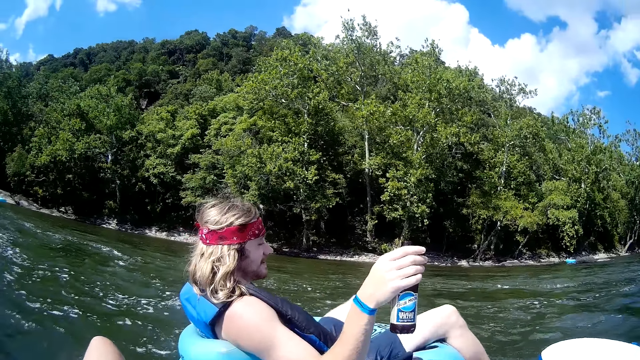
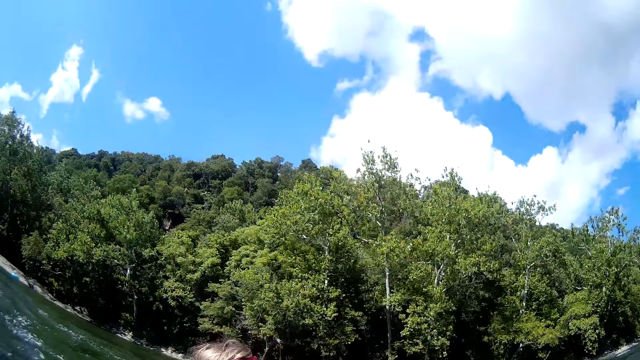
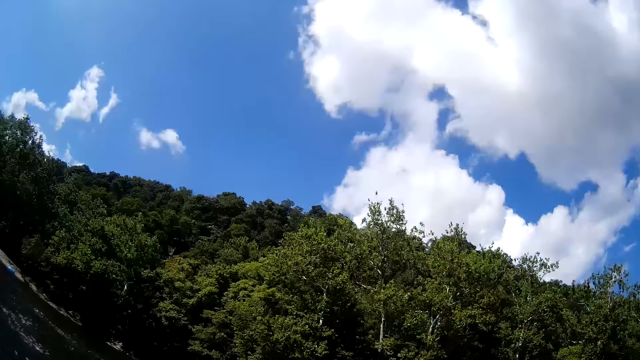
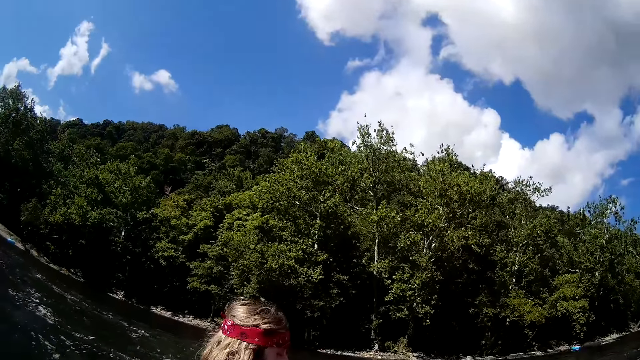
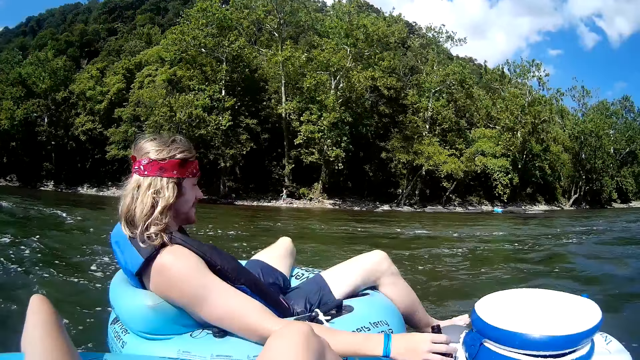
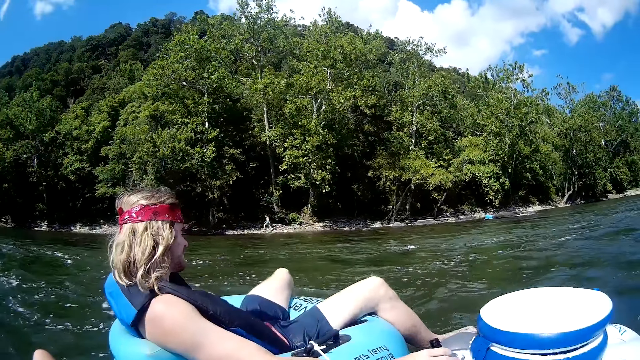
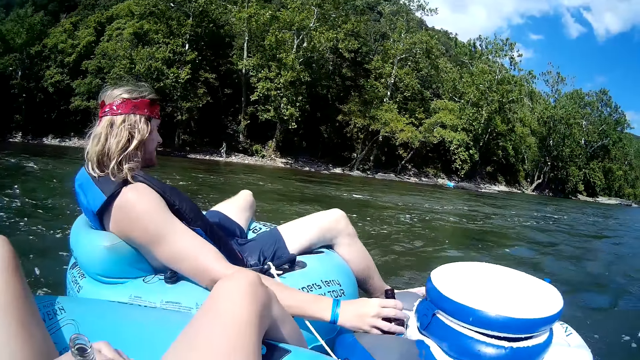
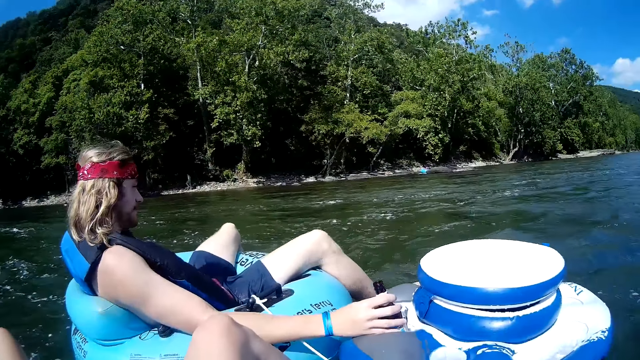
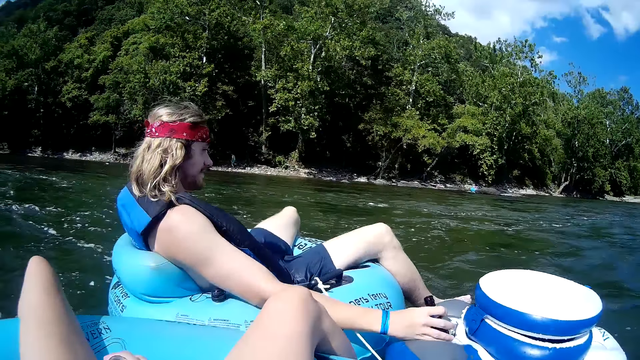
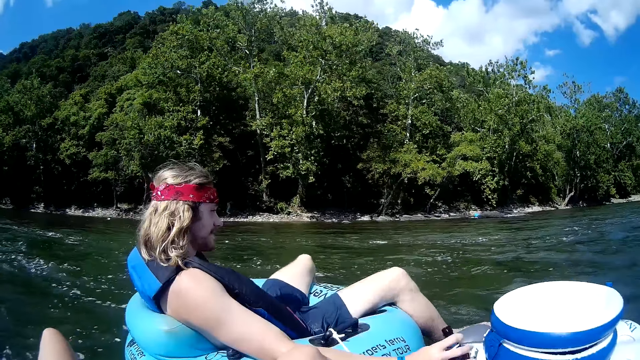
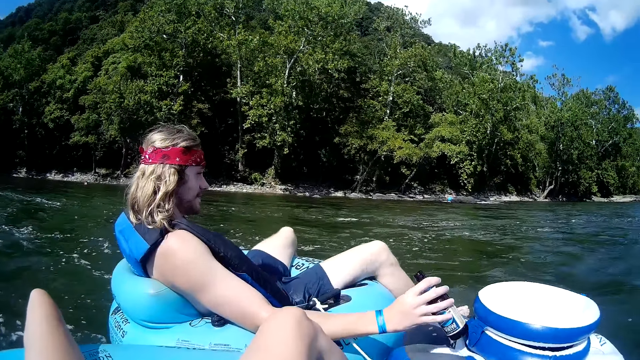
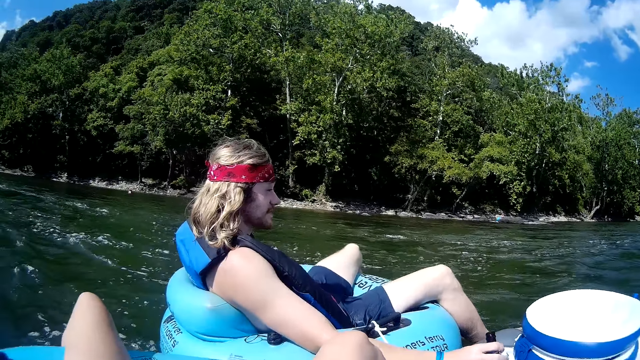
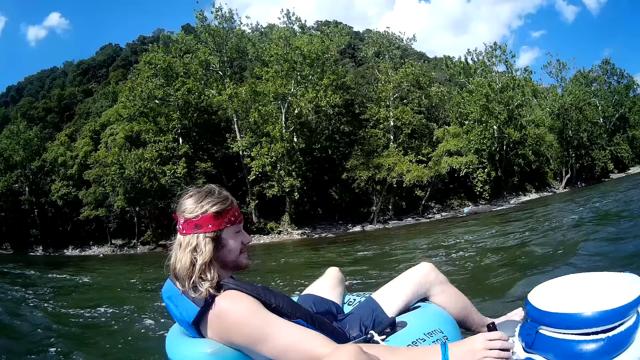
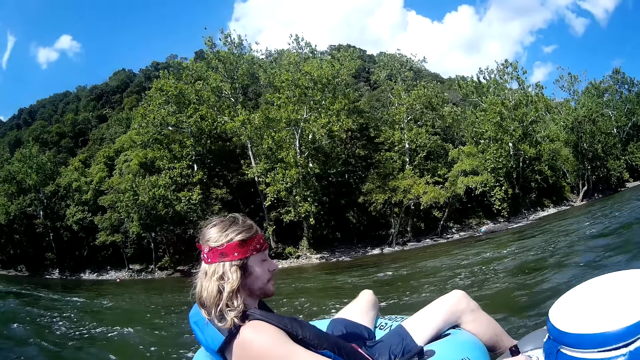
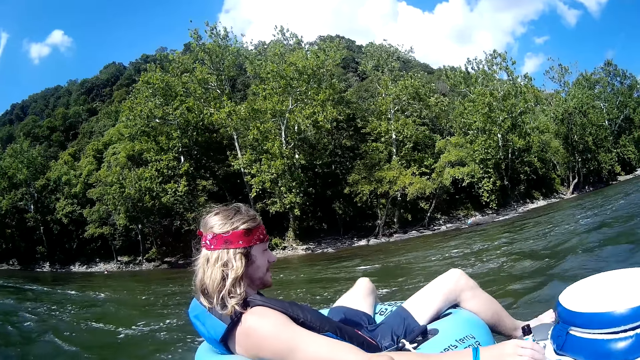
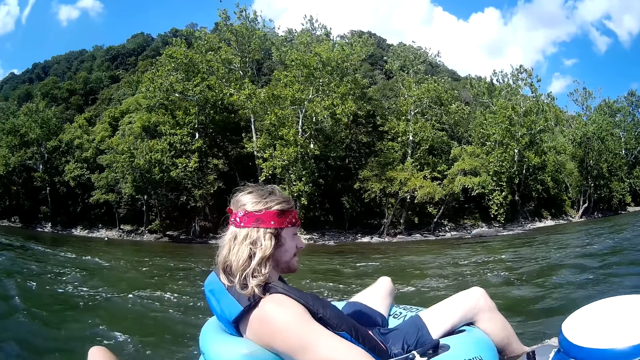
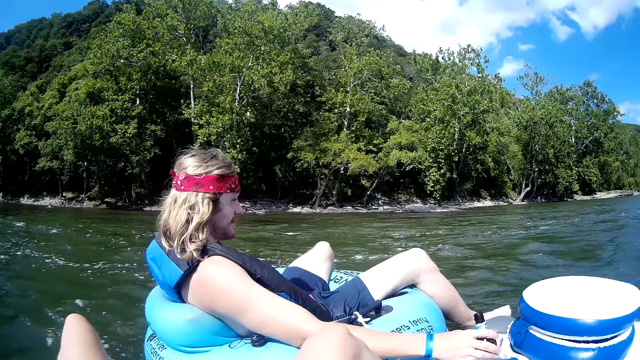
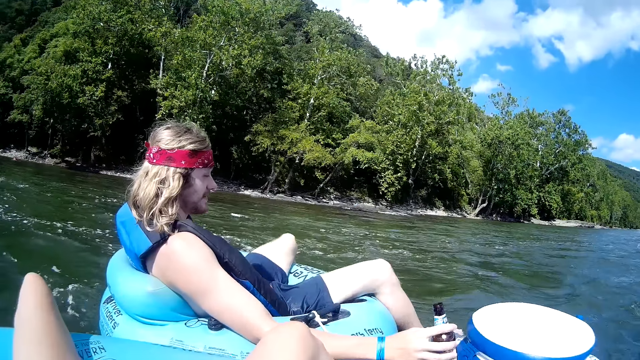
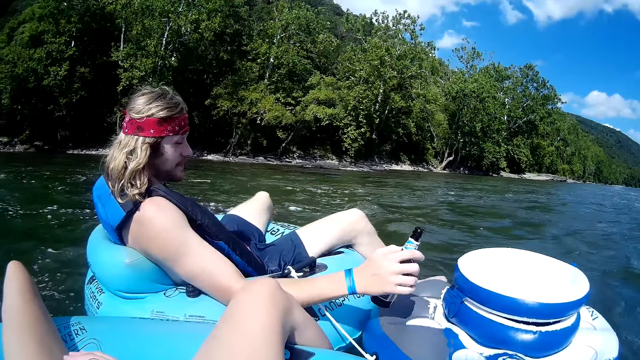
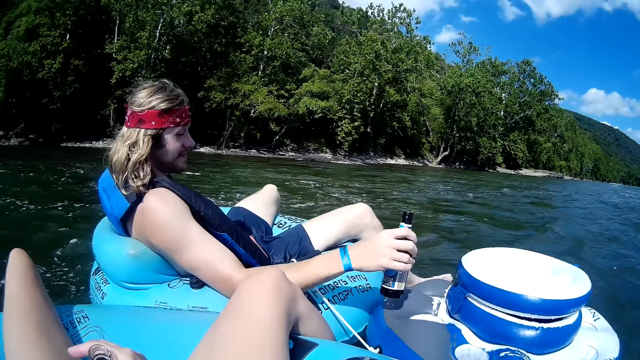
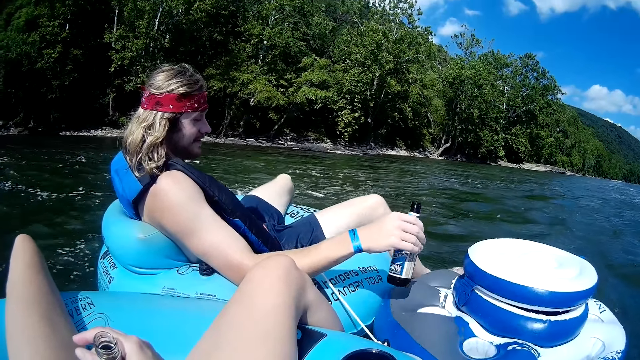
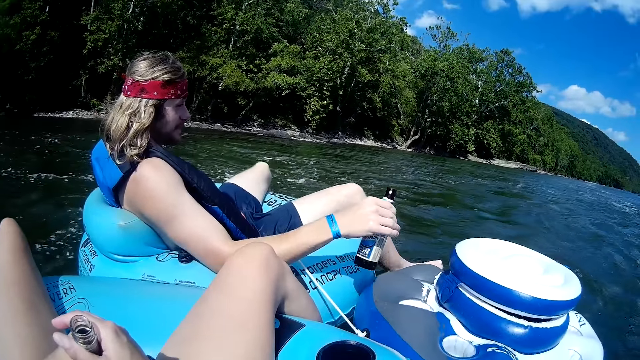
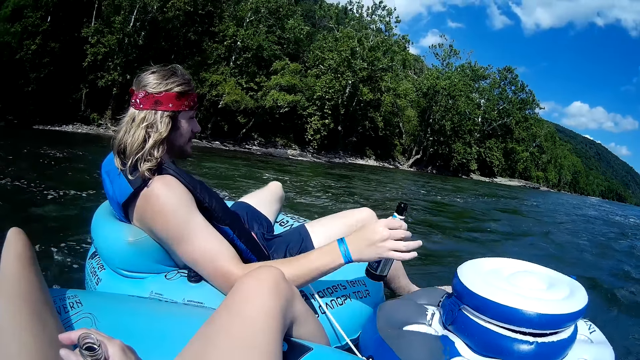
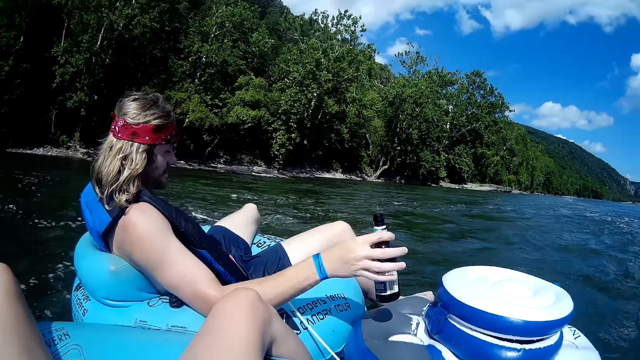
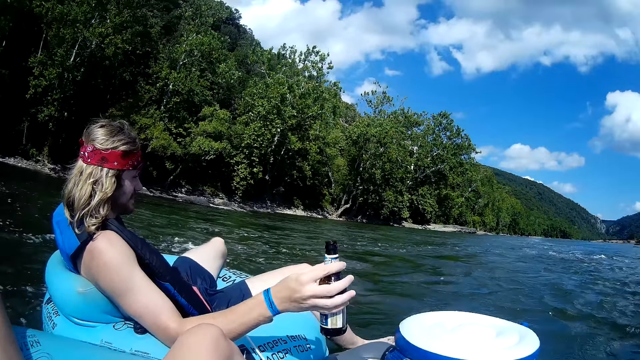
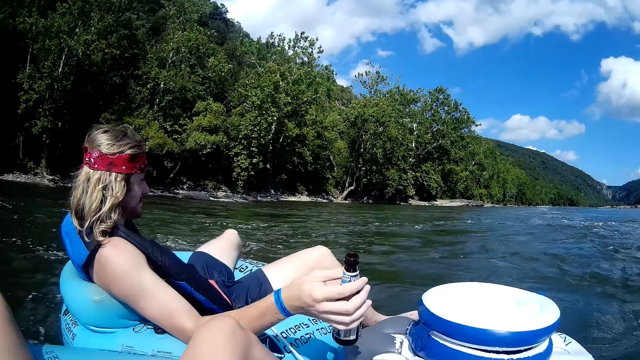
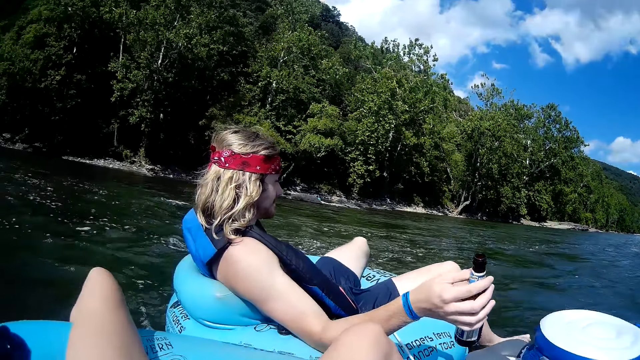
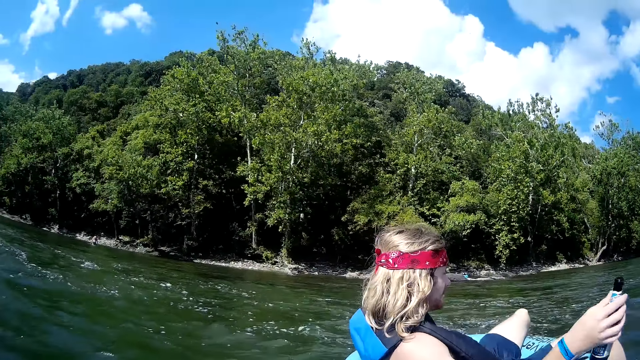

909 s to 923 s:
A man puts a bottle in the floater pack with his right hand. He lifts the bottle, takes the beer bottle in the floater pack with his right hand, and shakes the beer bottle with his right hand. He holds the bottle. The camera wearer holds the bottle.

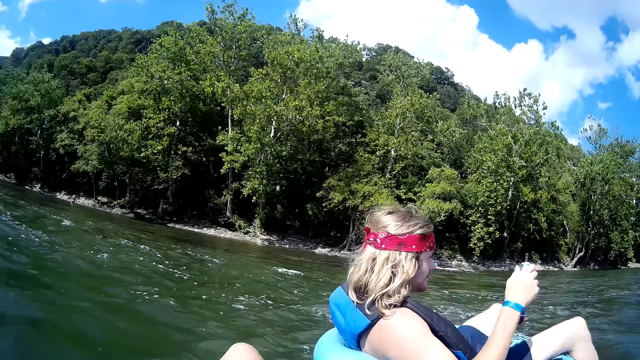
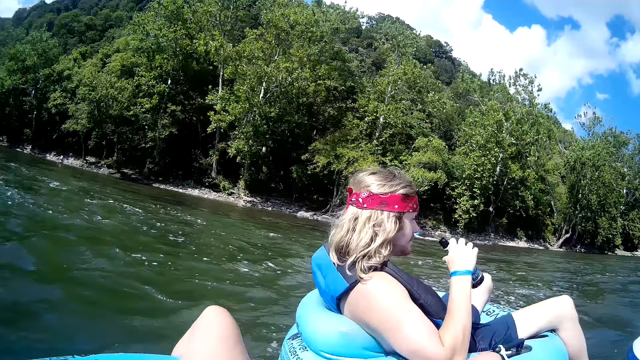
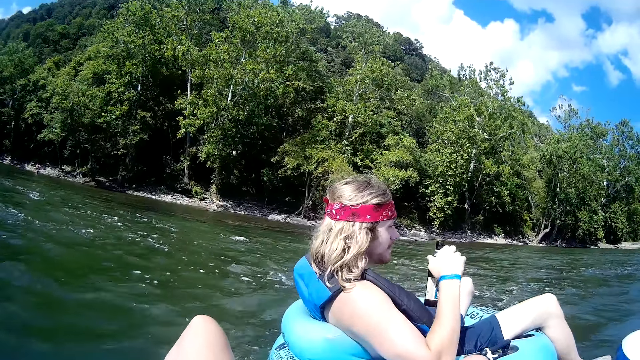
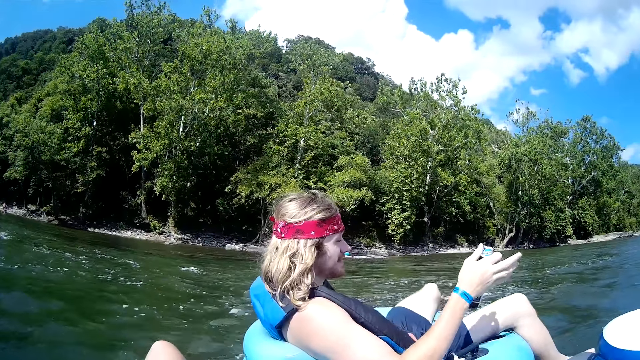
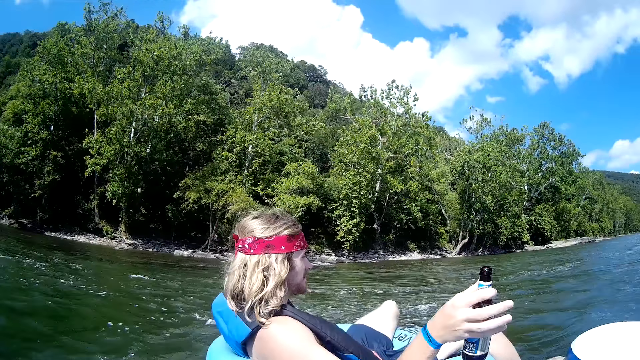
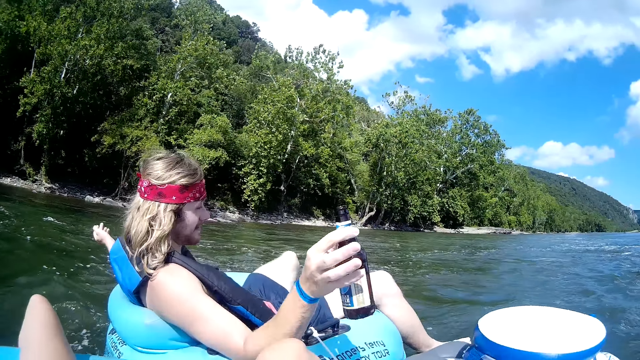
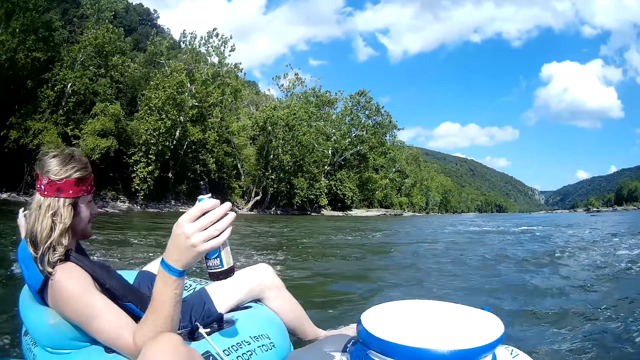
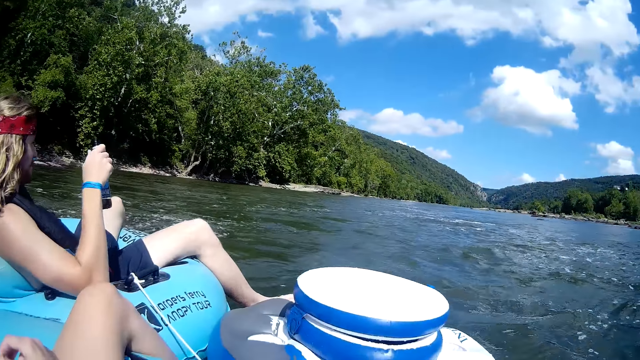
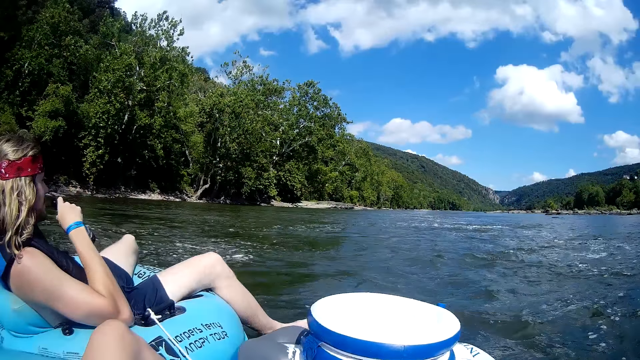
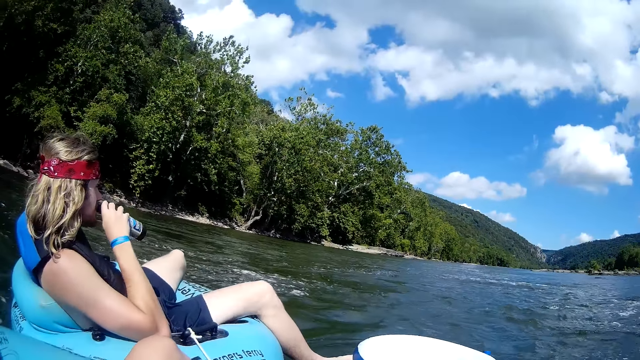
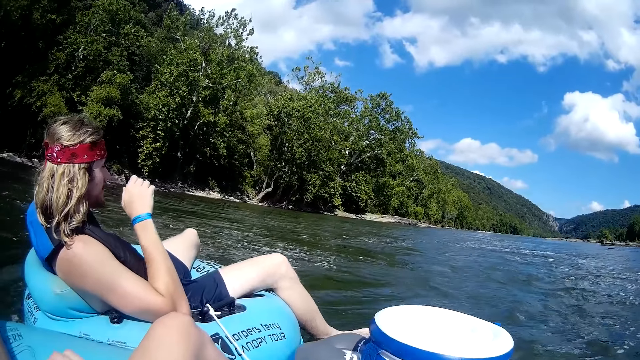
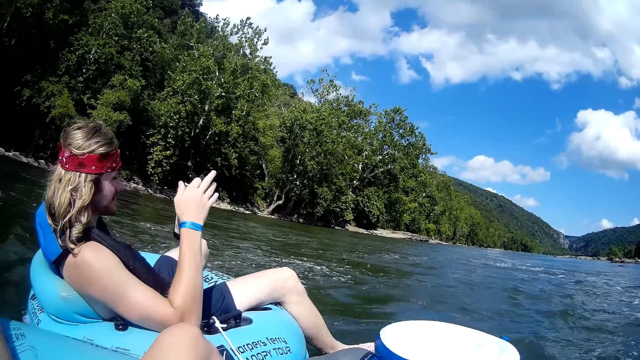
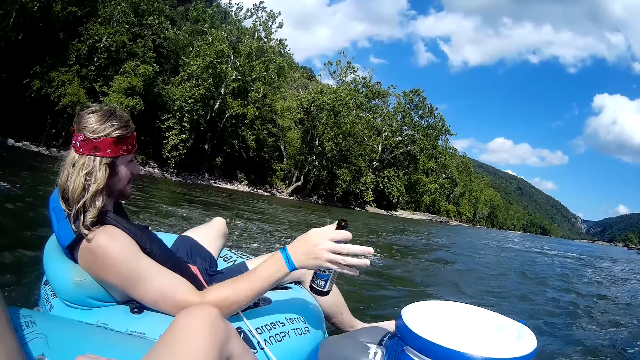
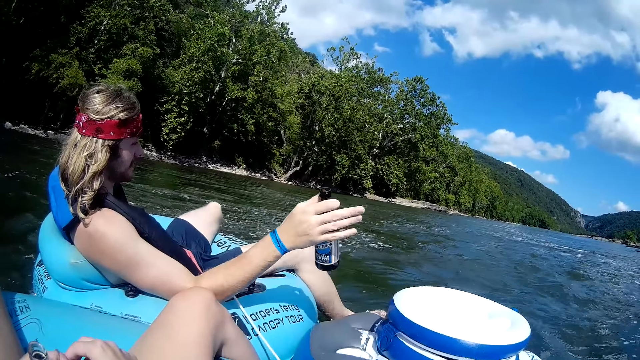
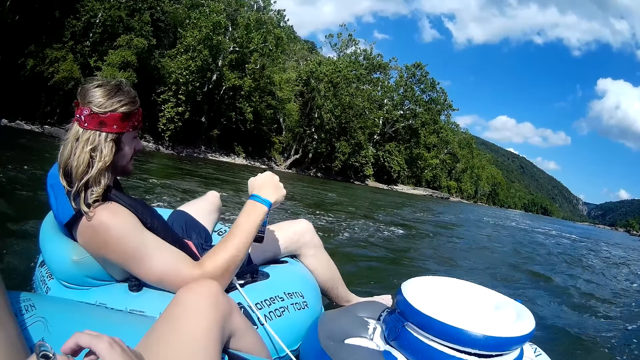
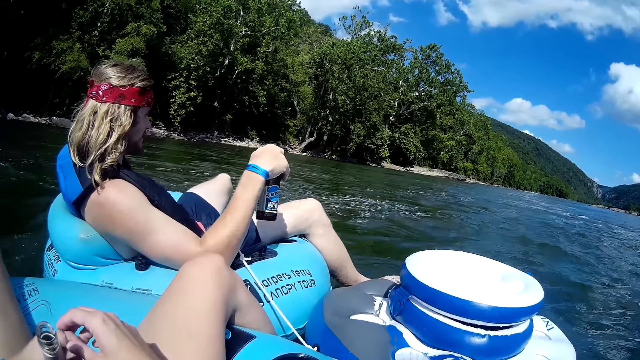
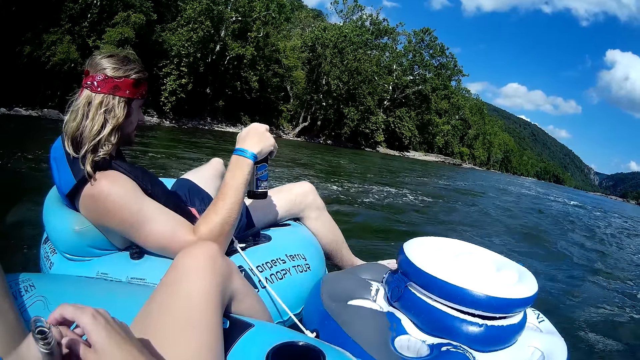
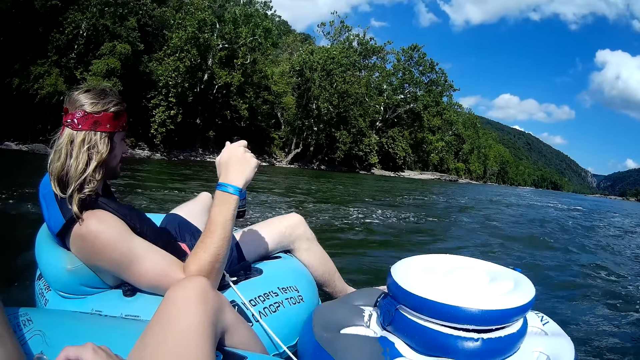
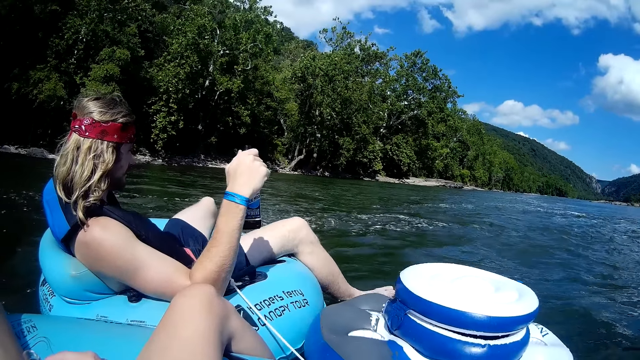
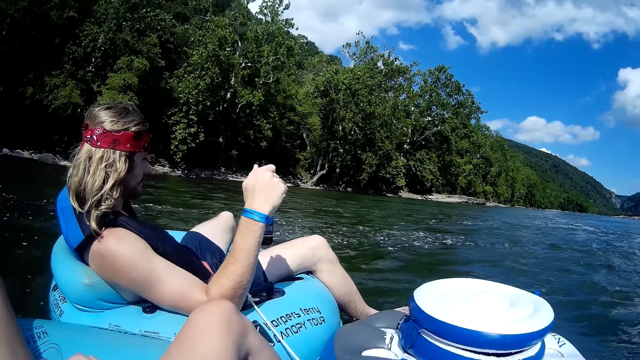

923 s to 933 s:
A man drinks the beer in his right hand. The camera wearer holds the bottle with her left hand.
